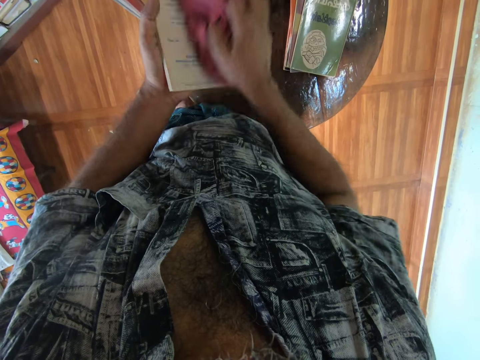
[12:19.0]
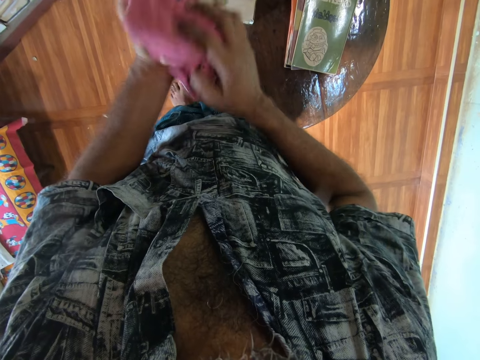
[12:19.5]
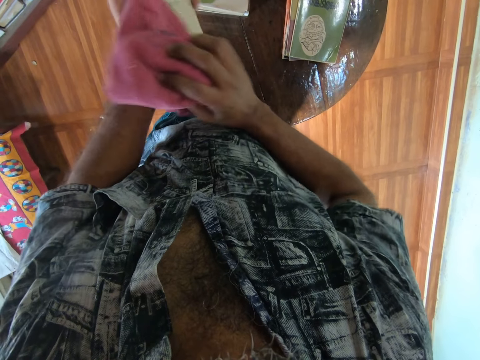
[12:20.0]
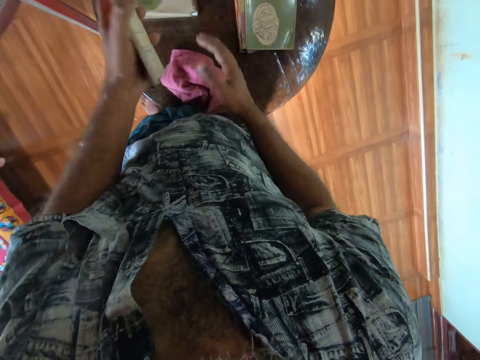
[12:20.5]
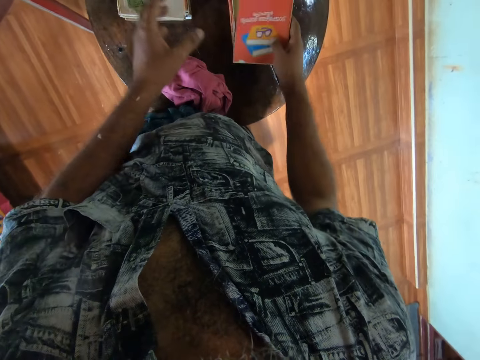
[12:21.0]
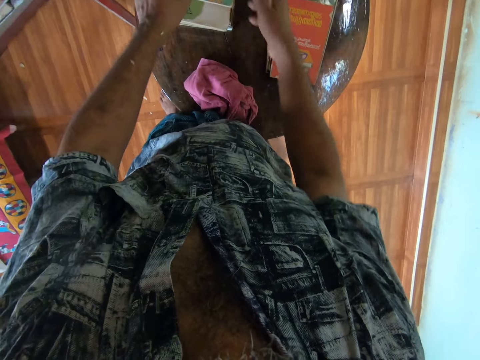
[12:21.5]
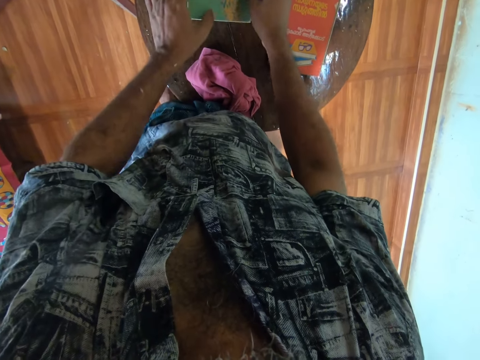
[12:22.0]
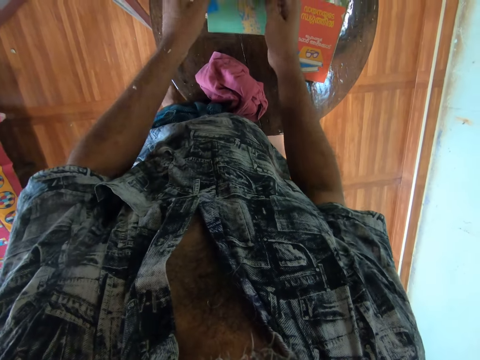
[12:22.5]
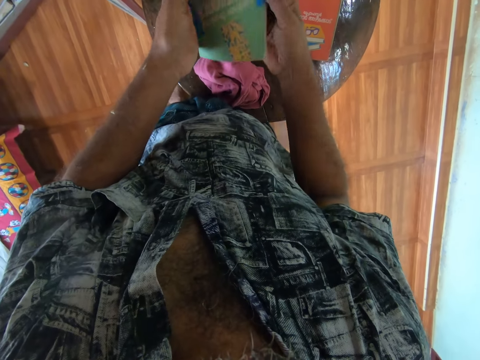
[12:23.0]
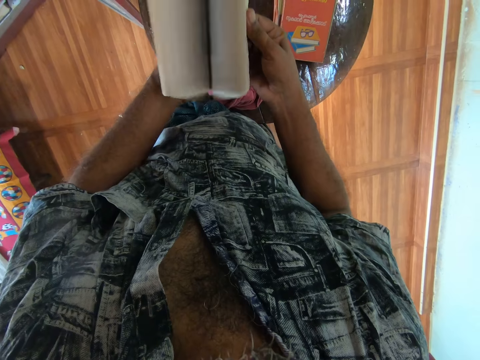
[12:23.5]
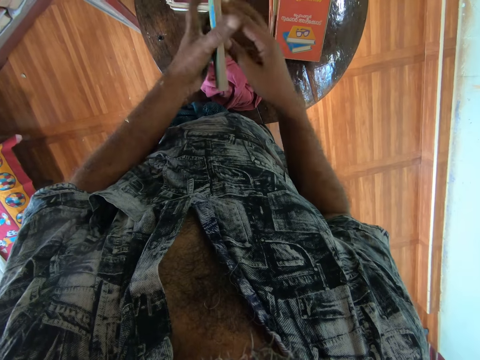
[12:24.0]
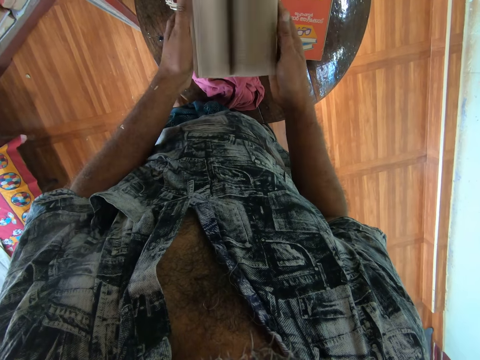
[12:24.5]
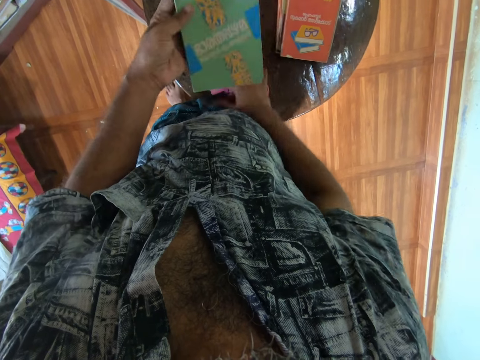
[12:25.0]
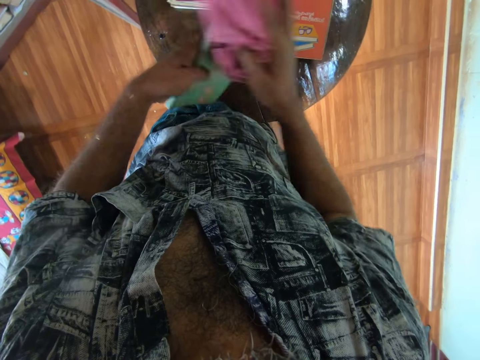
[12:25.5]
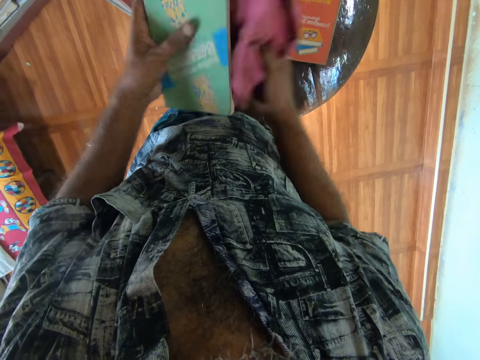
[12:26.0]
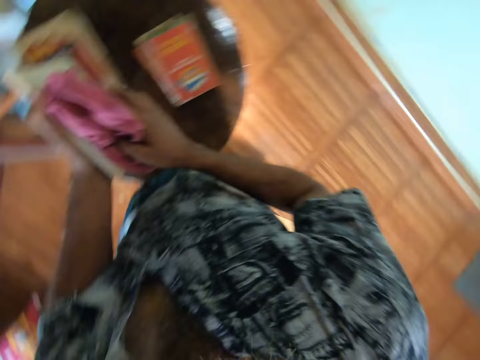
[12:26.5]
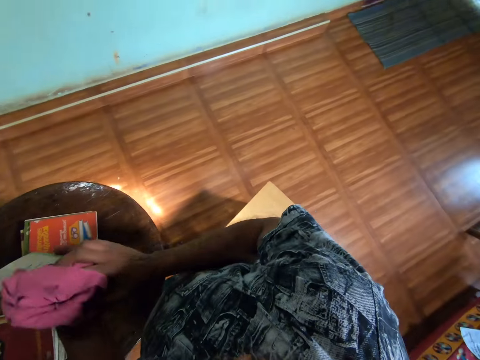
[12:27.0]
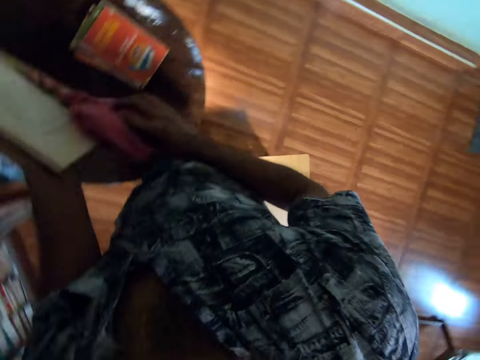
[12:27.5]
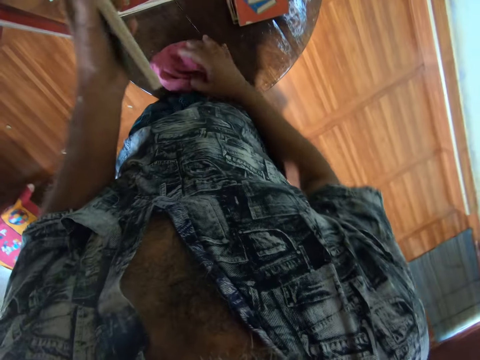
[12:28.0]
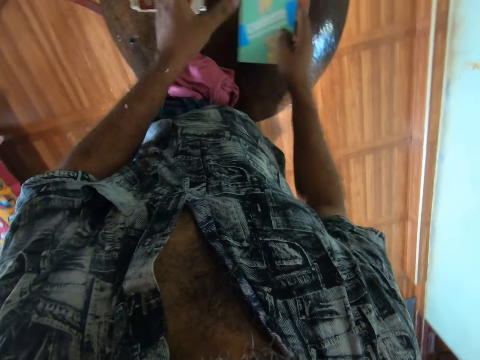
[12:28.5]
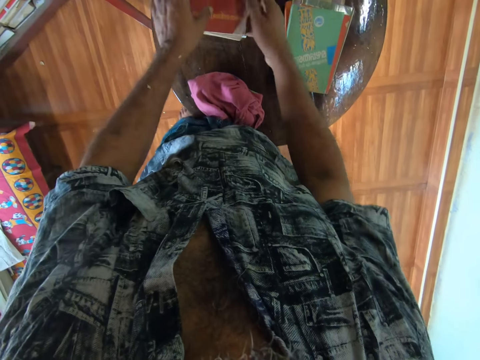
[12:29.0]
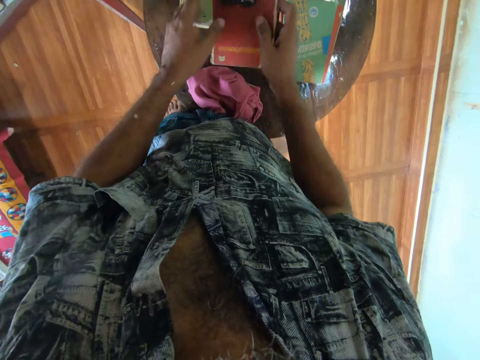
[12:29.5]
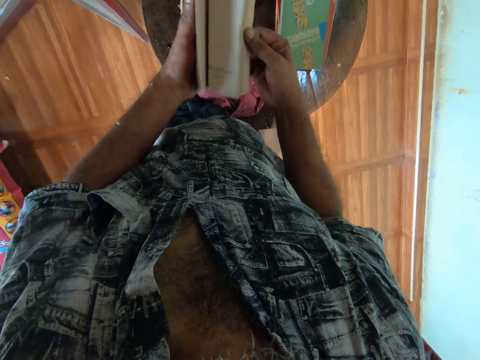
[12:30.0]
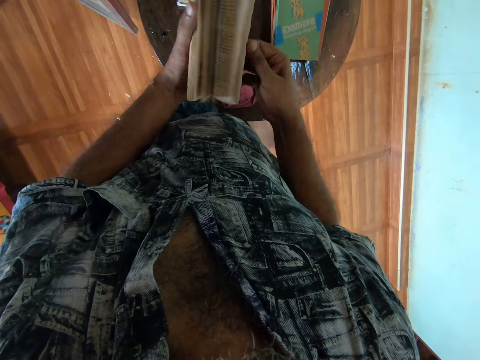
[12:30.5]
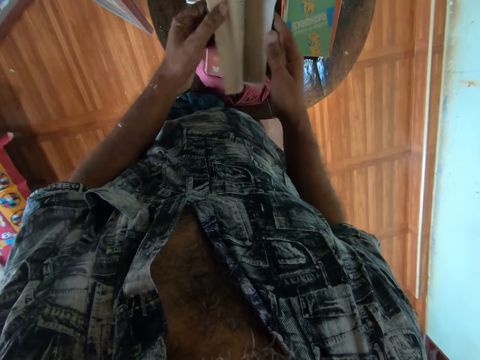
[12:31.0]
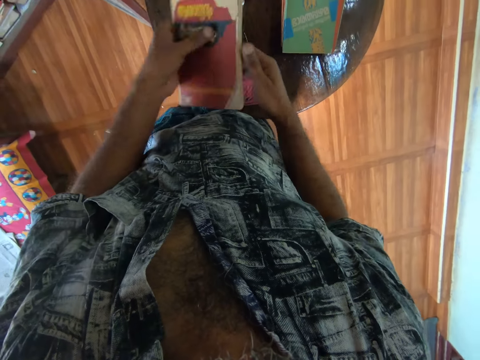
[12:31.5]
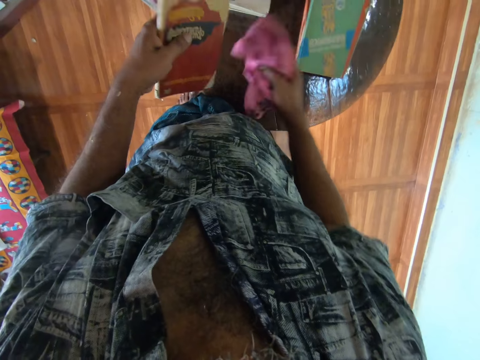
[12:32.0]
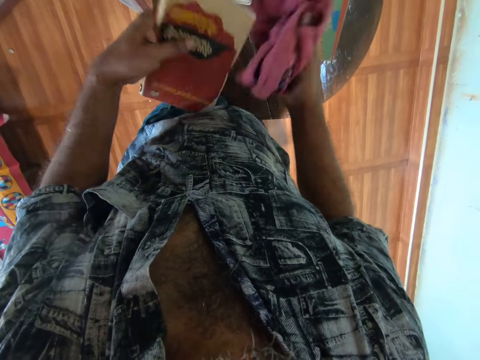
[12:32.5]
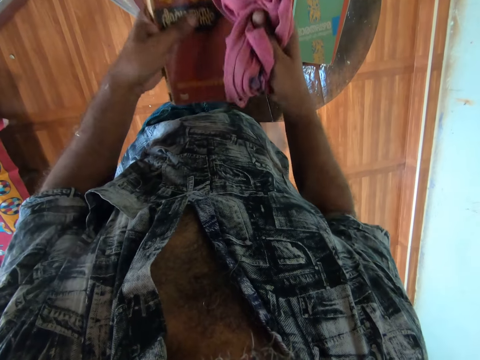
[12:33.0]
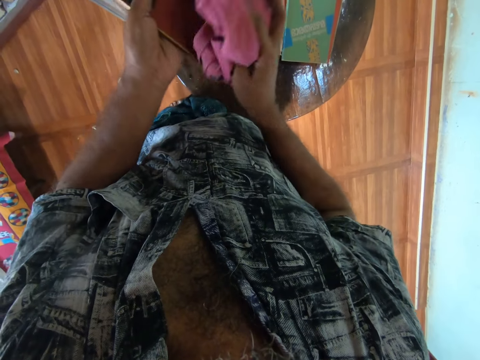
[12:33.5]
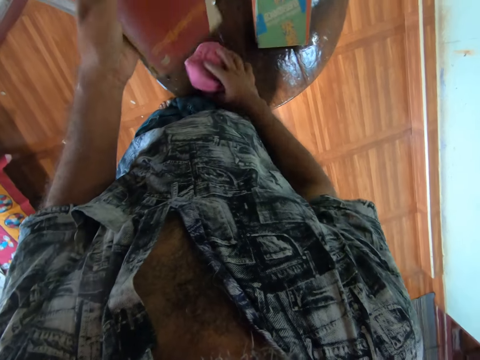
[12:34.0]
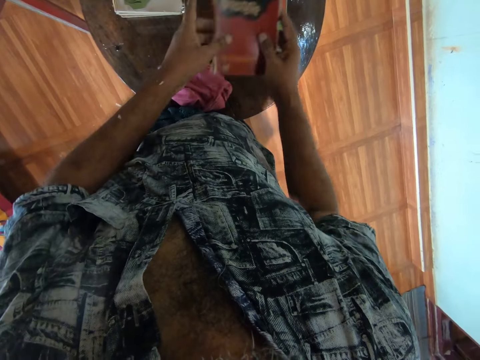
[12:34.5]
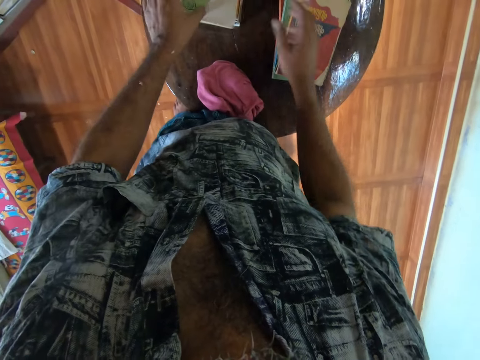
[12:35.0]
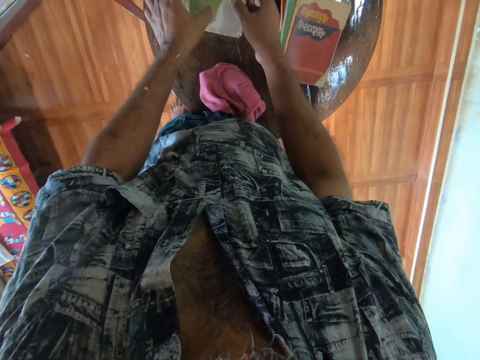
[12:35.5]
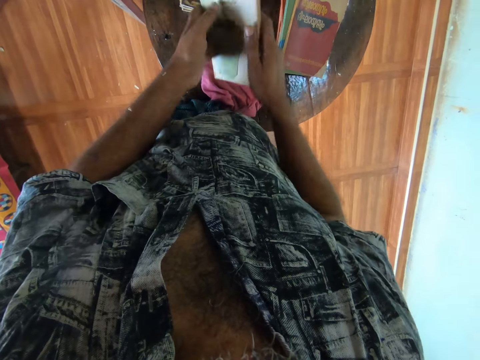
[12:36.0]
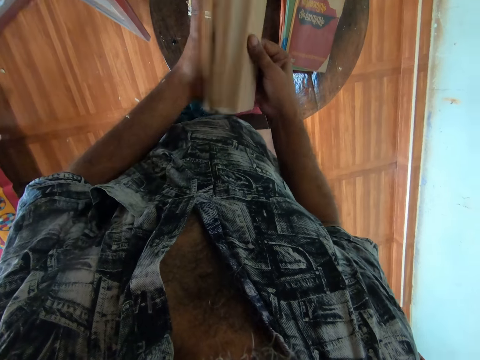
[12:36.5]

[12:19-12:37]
The camera wearer drops a wiping cloth on the table. They put a book on the table. They take a book. They open the pages of the book. They take the wiping cloth from the table. They wipe the book with the cloth. They look around. They wipe the book with the cloth again. They drop the wiping cloth on the table. They put the book on the table. They pick a book from the table. They open the pages of the book. They take the wiping cloth from the table. They wipe the book. They drop the wiping cloth on the table. They put the book on the table. They pick a book. They turn the pages of the book.

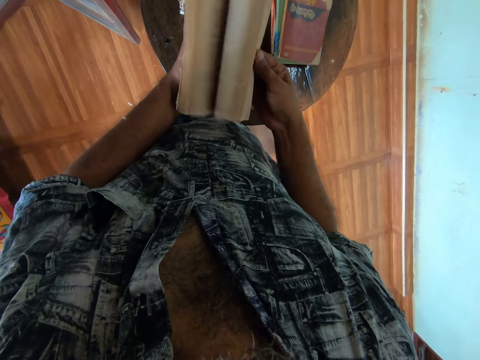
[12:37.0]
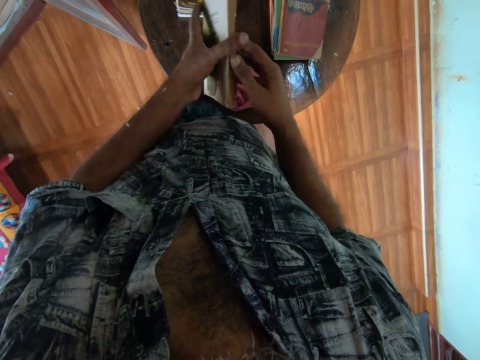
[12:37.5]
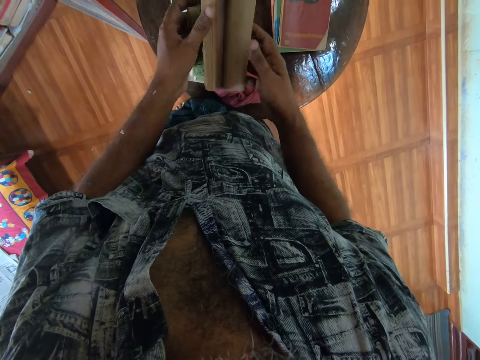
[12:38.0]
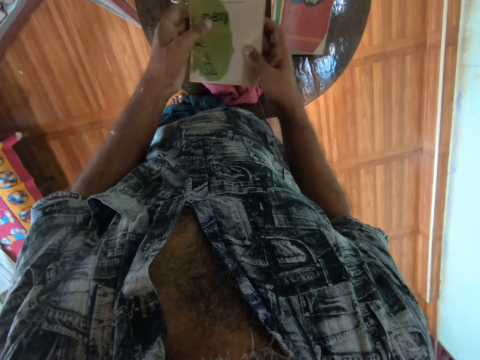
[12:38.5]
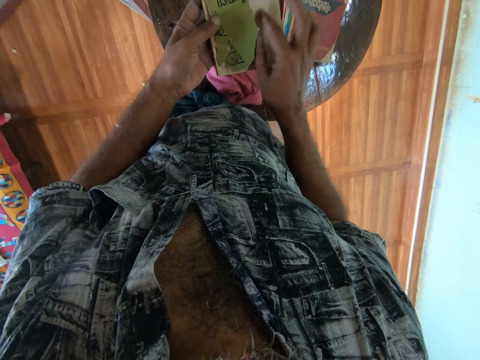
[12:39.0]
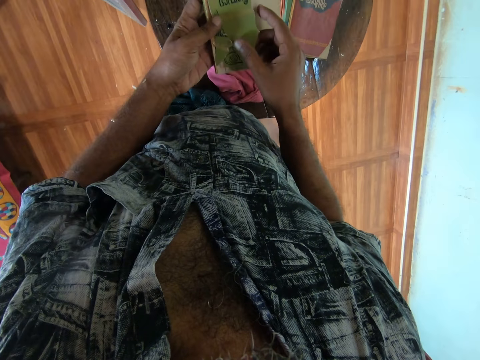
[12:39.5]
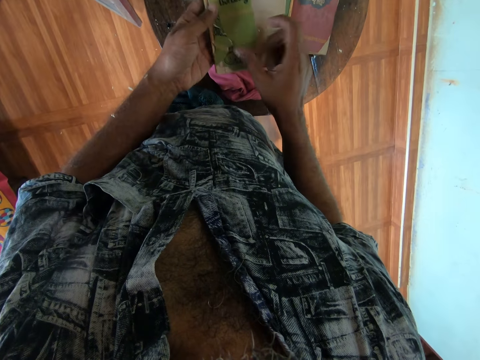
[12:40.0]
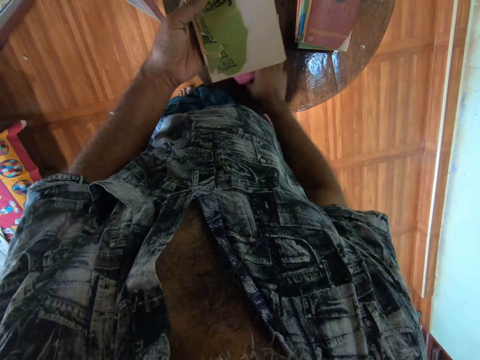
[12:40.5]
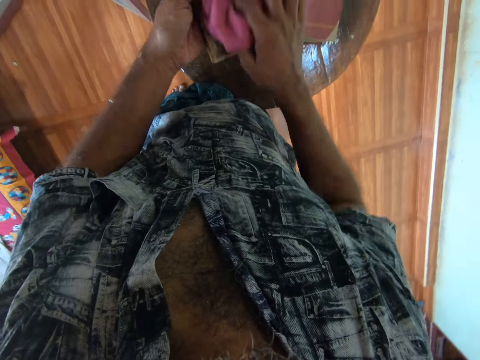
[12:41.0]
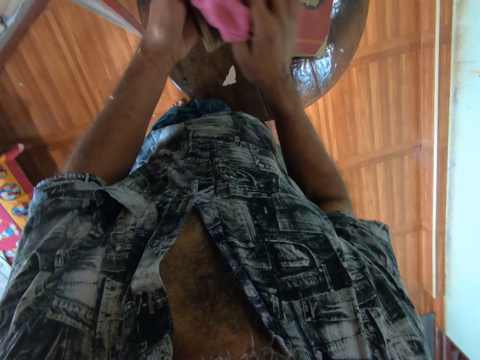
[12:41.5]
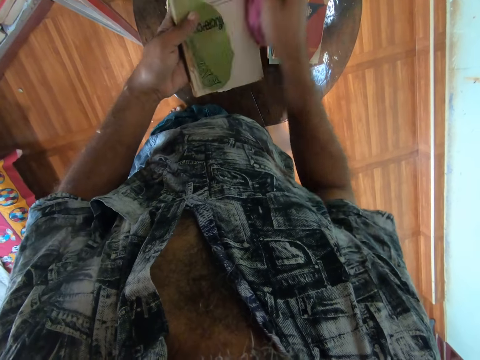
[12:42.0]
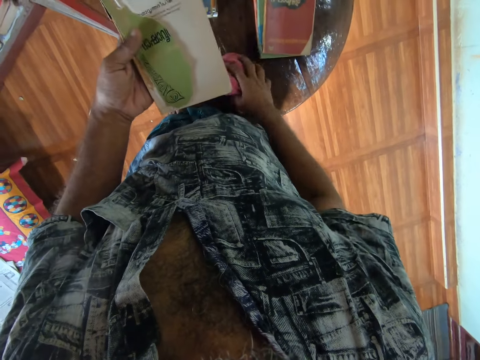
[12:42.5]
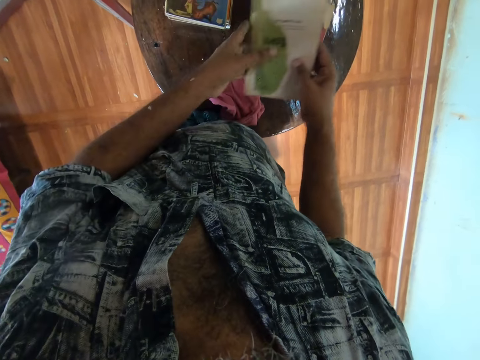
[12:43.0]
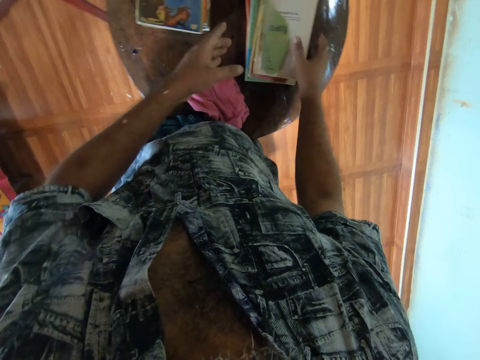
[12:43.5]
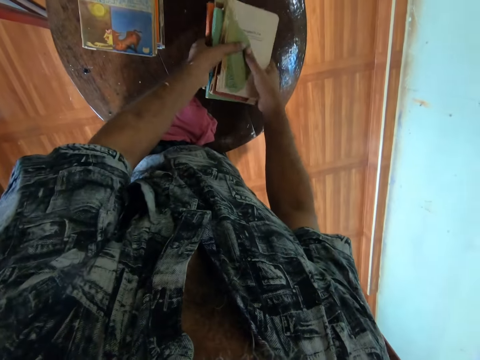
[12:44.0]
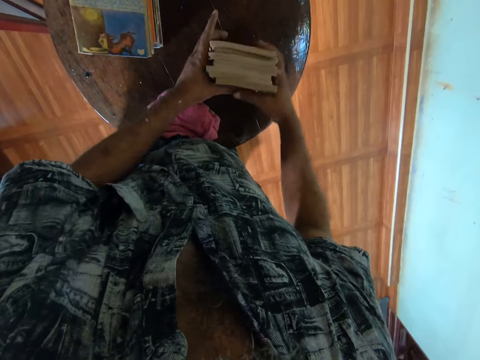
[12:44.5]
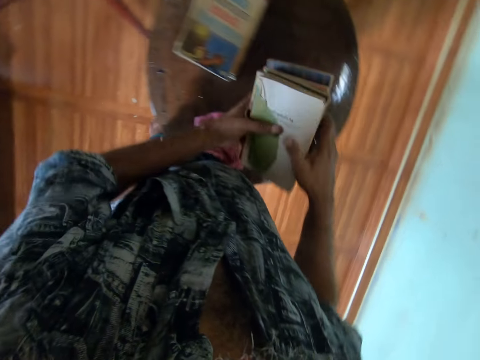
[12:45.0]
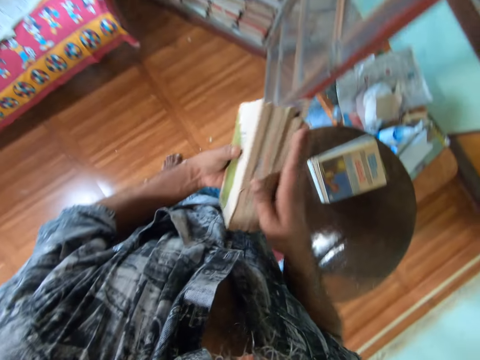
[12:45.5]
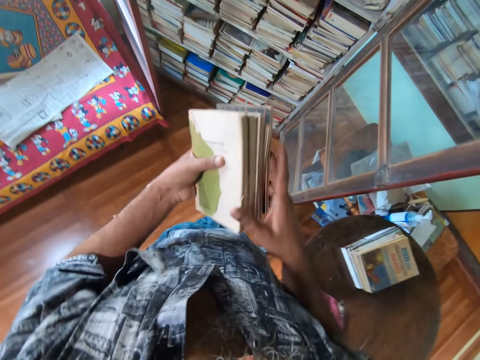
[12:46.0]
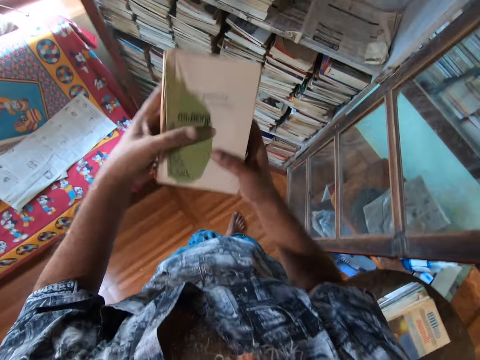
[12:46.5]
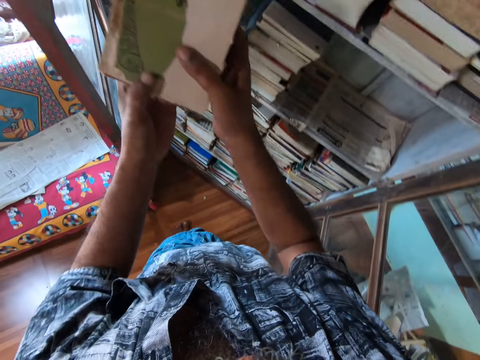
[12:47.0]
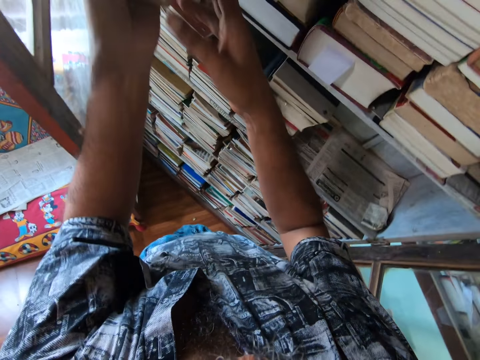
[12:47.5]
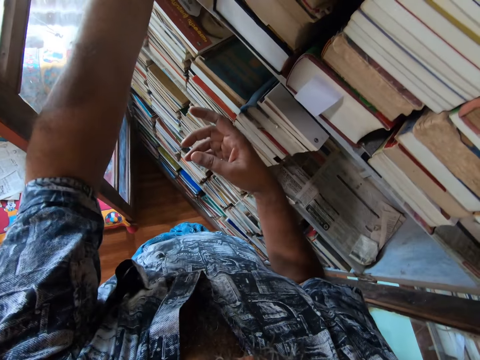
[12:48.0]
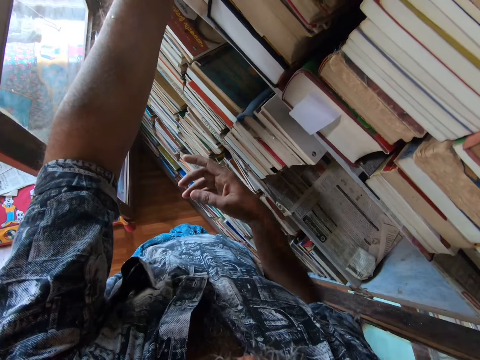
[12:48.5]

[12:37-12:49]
The camera wearer opens the book. They touch the cover. They take a wiping cloth. They wipe the book with the cloth. They drop the wiping cloth on the table. They put the book on the table. They pick the books. They adjust the book on the table. They move around. They put the books on the bookshelf.
